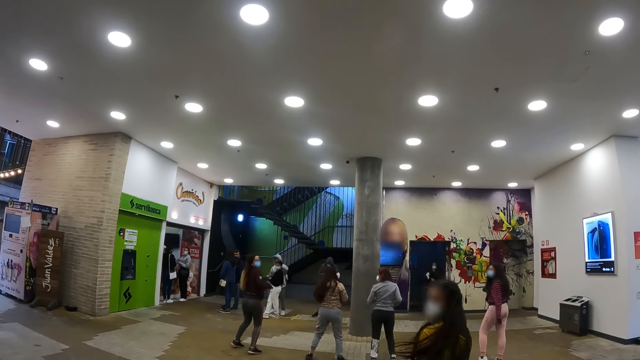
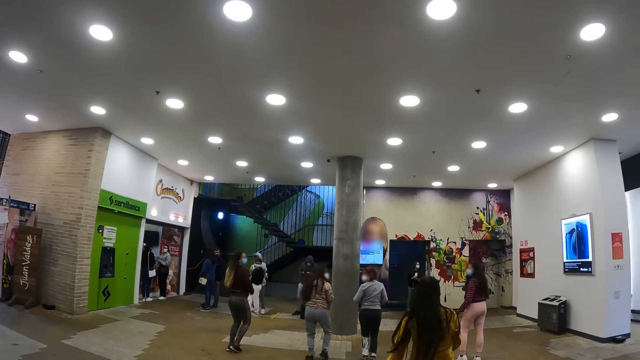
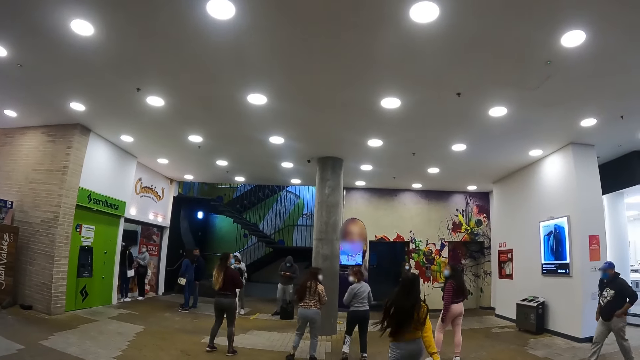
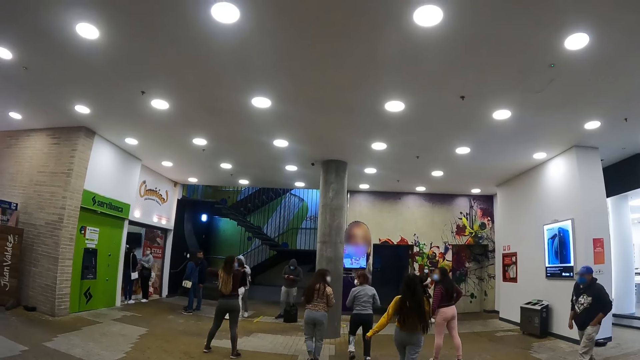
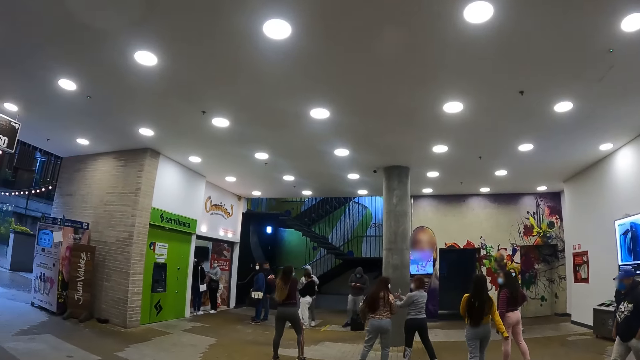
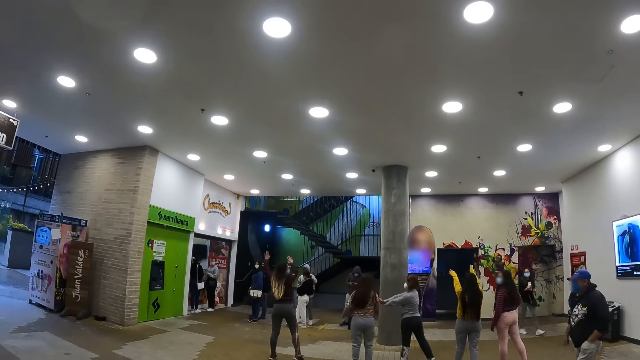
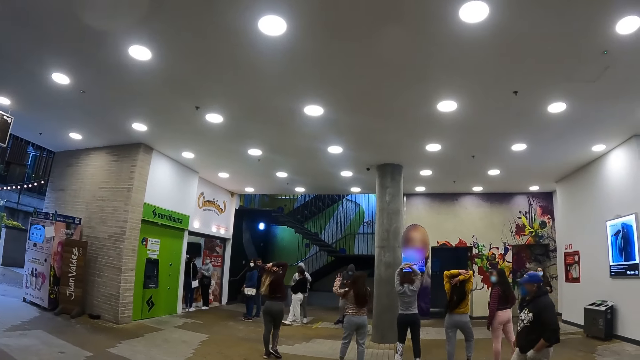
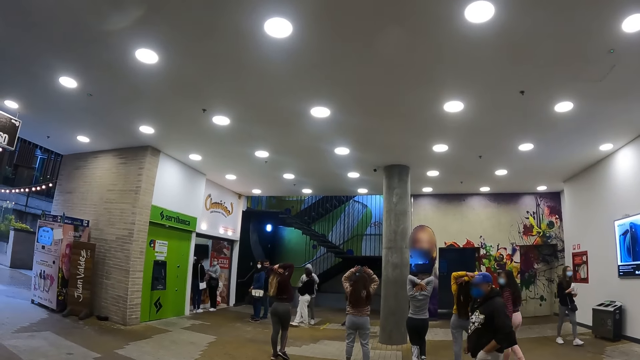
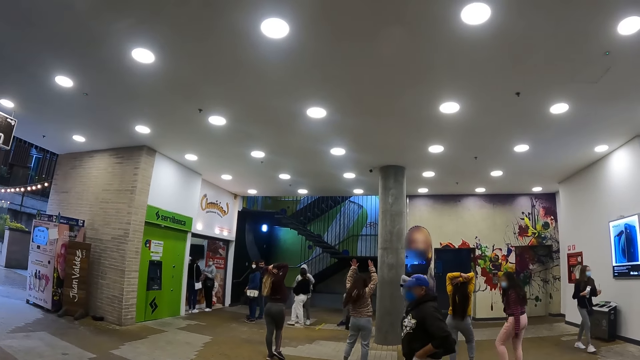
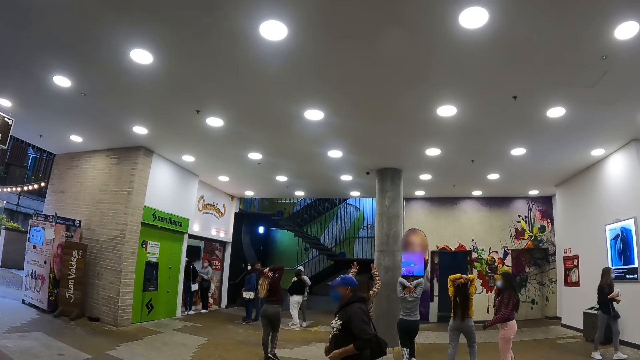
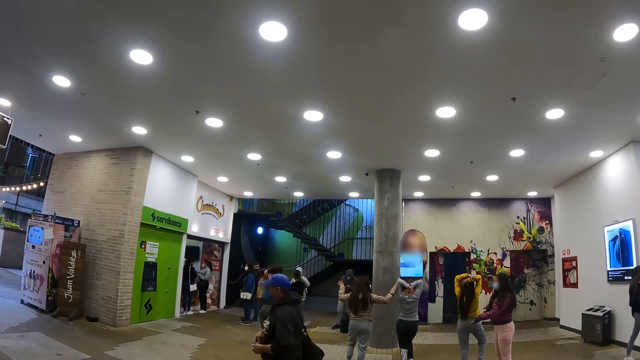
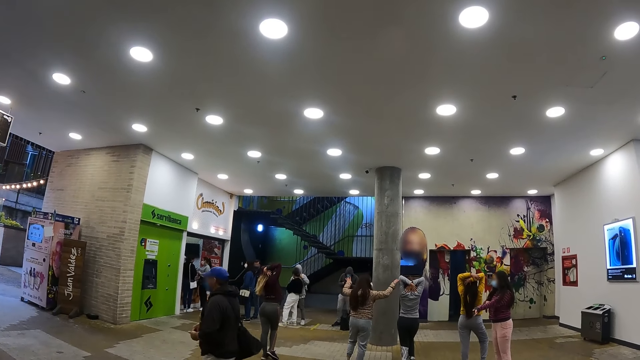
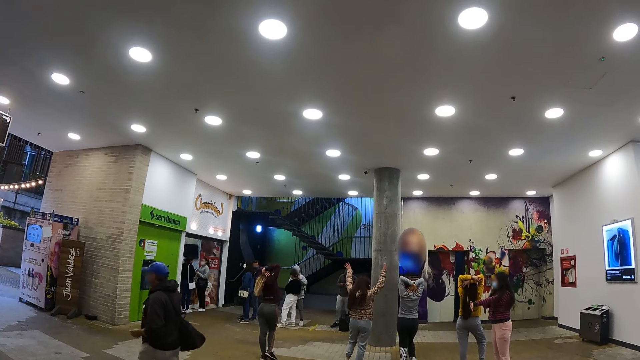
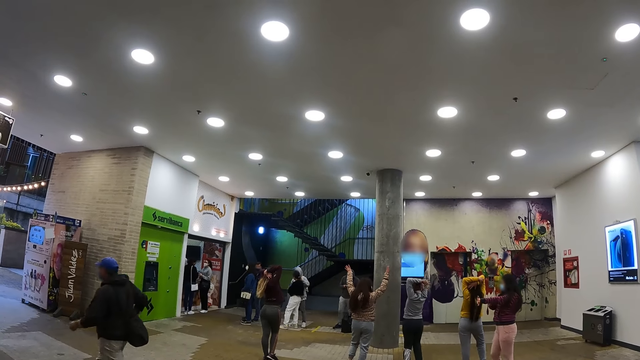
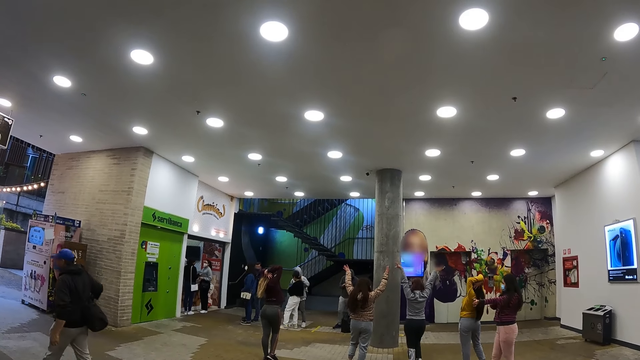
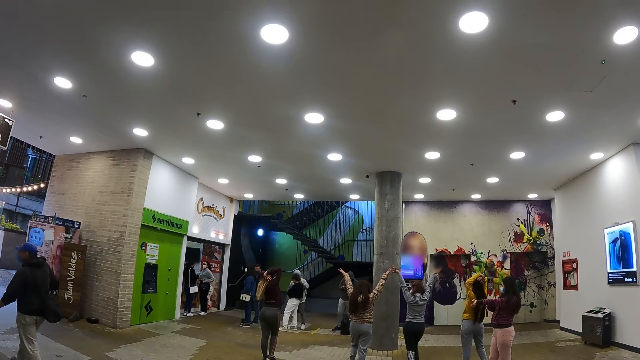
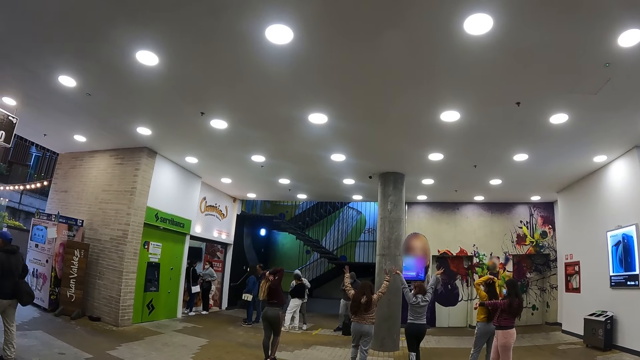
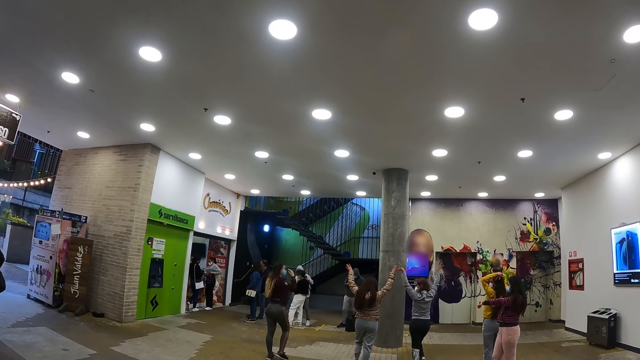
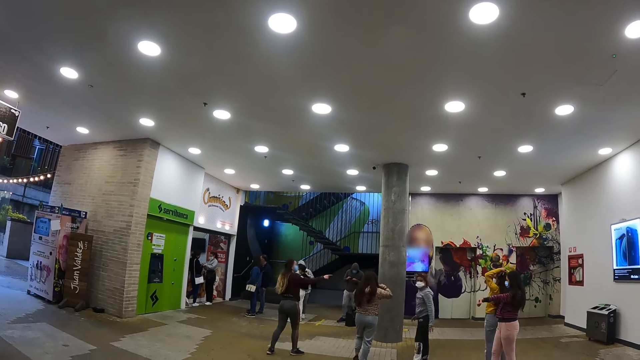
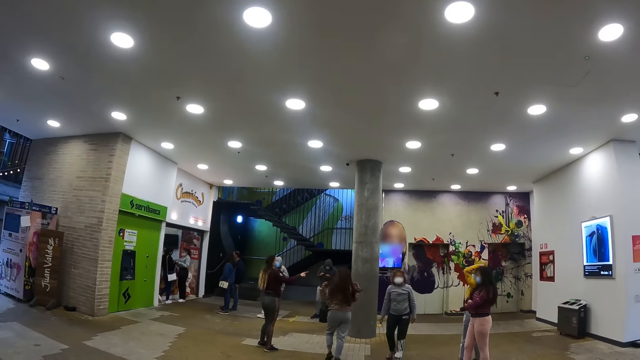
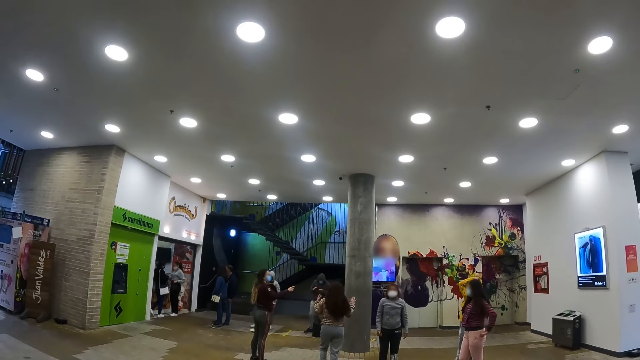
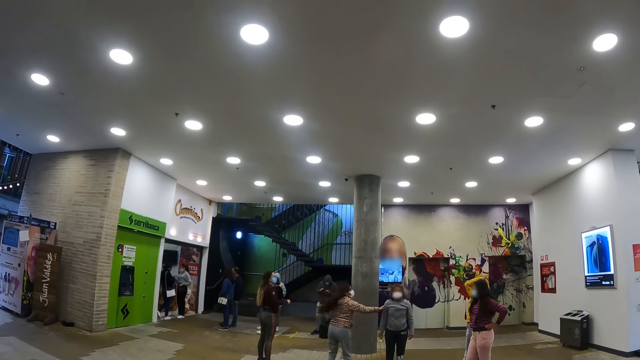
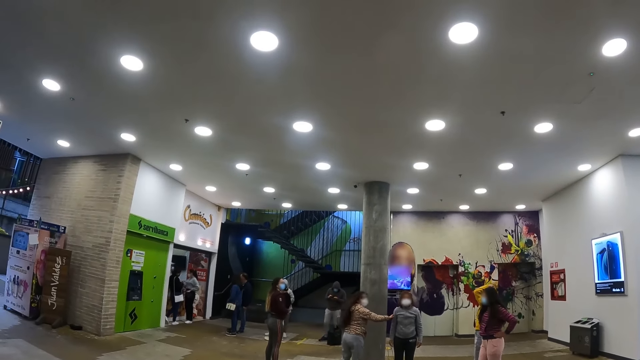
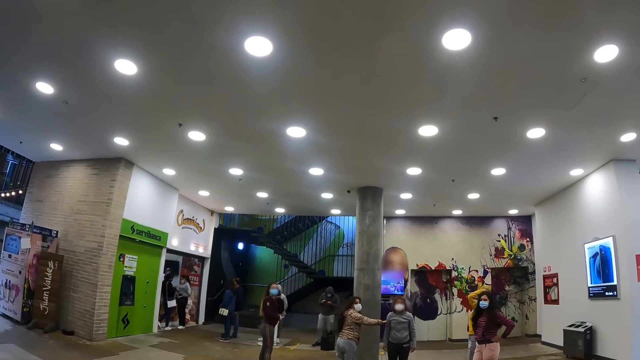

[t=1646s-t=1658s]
A person walks towards other persons. A woman walks around. Some persons put their hands around their heads. A person stretches her hands up. Another person stretches her hands up. A person points at the second person. Another woman scratches her hand.

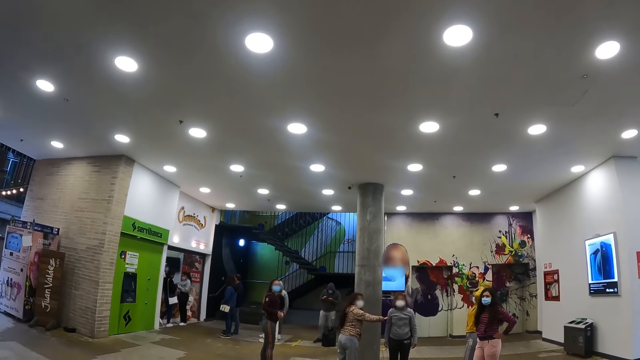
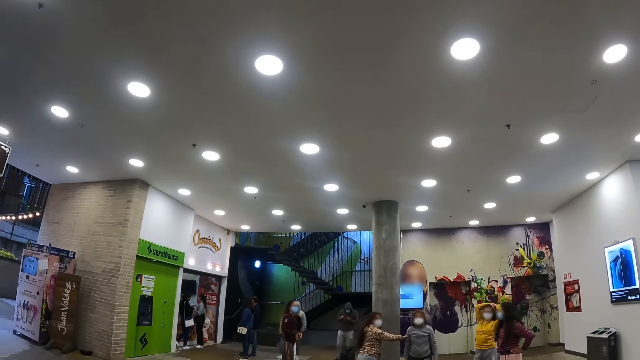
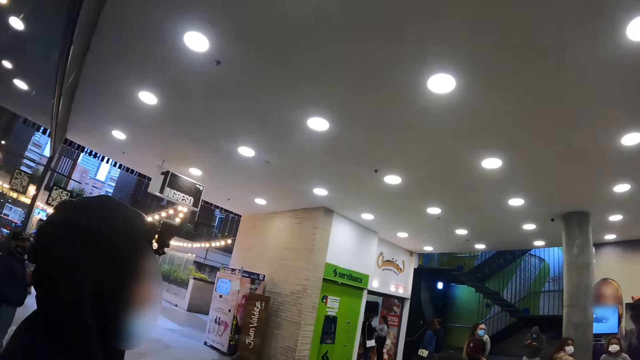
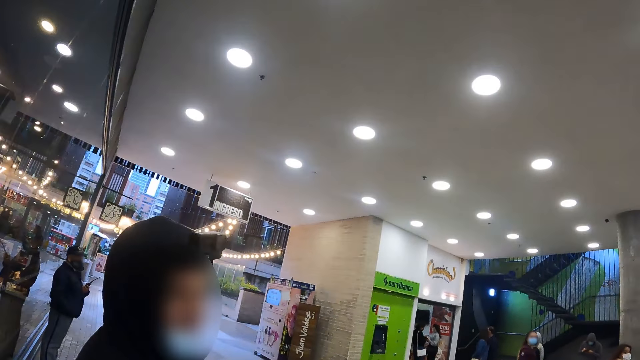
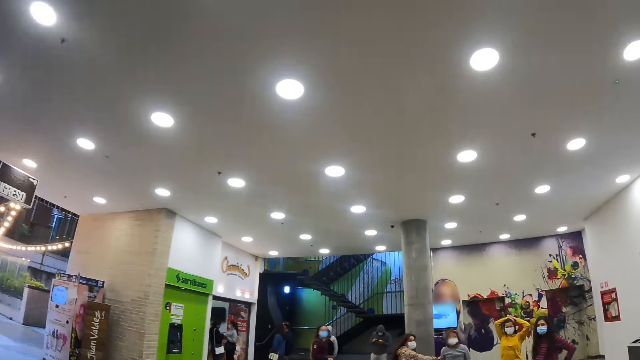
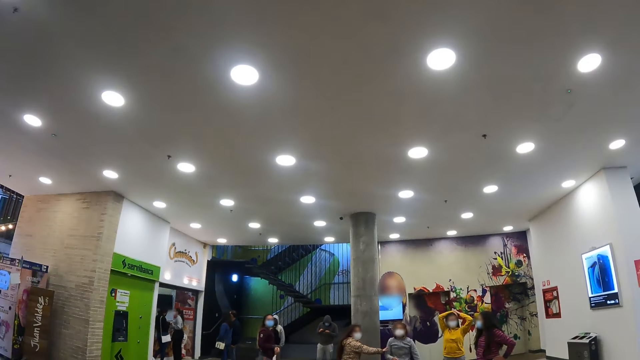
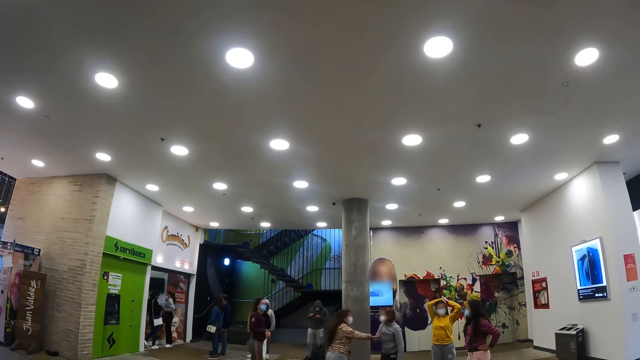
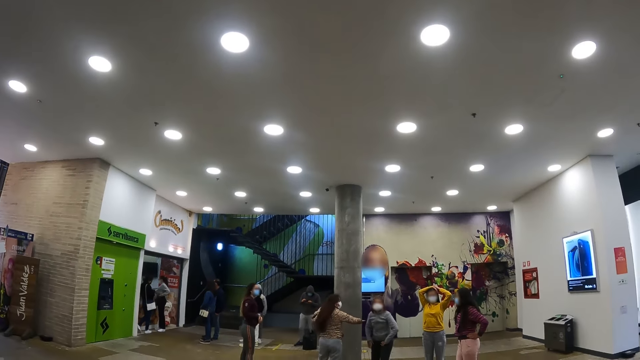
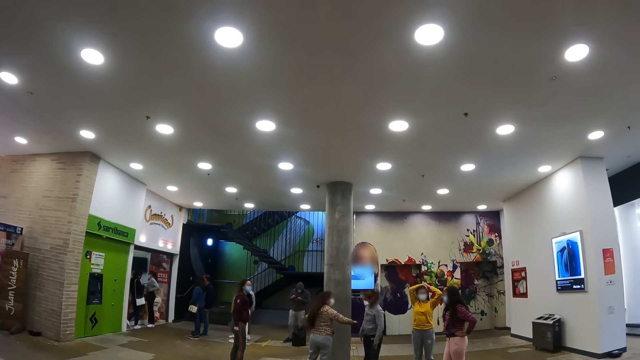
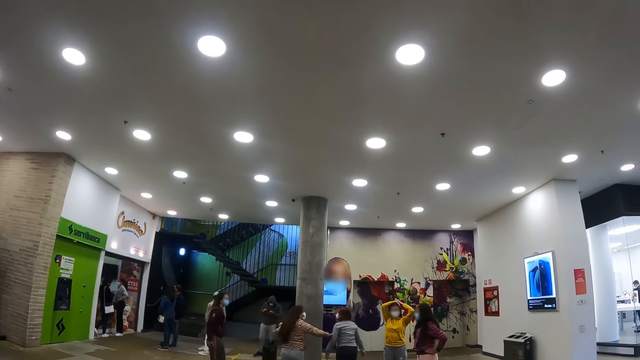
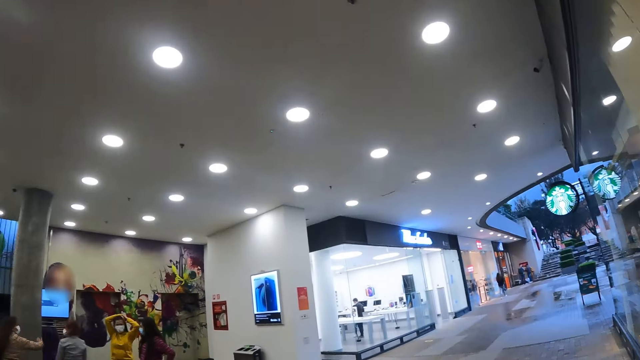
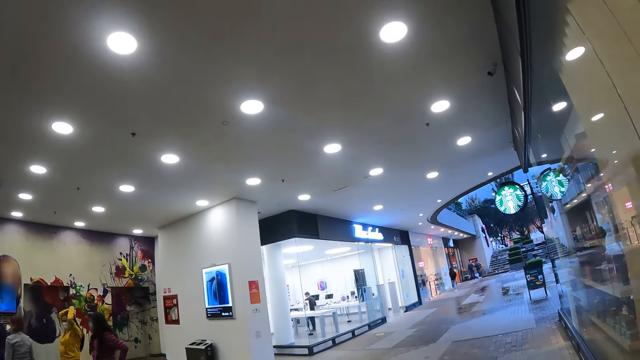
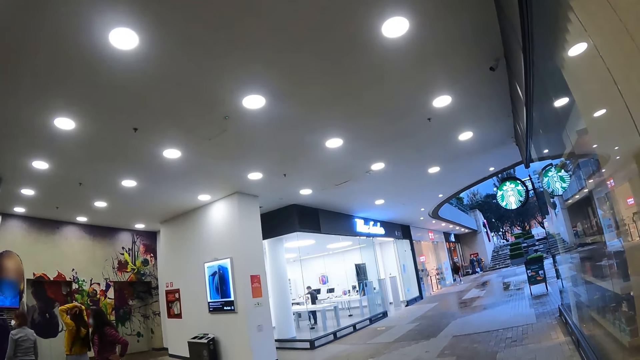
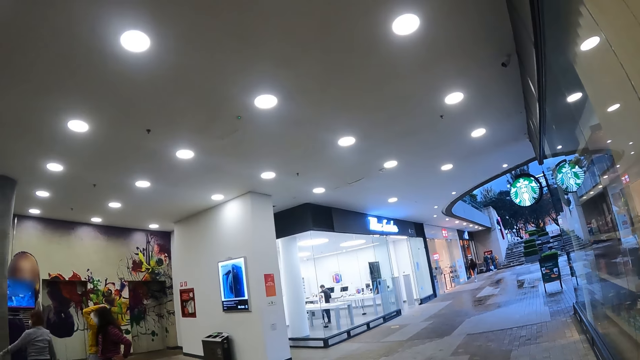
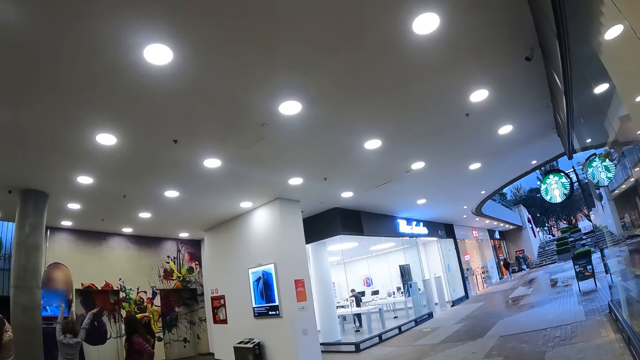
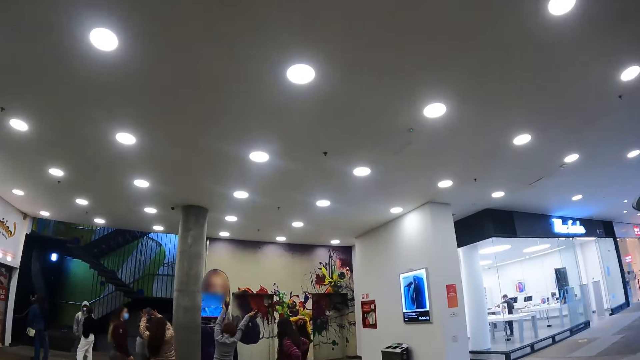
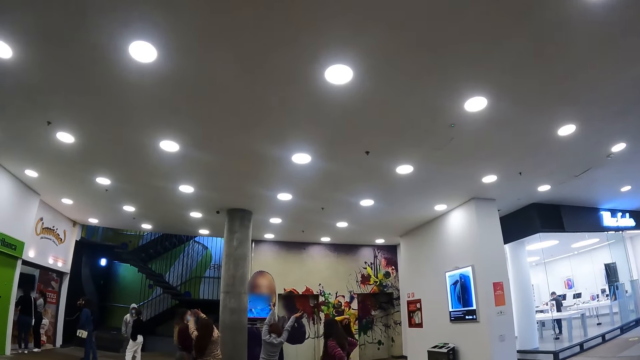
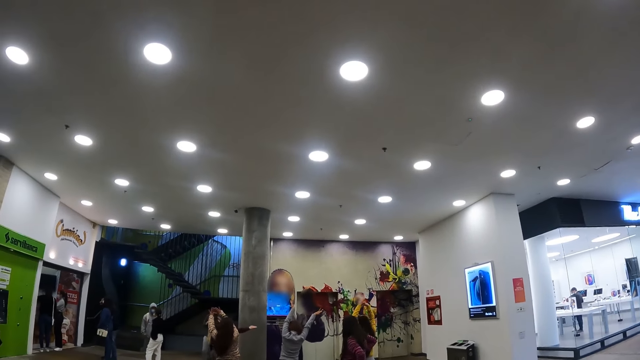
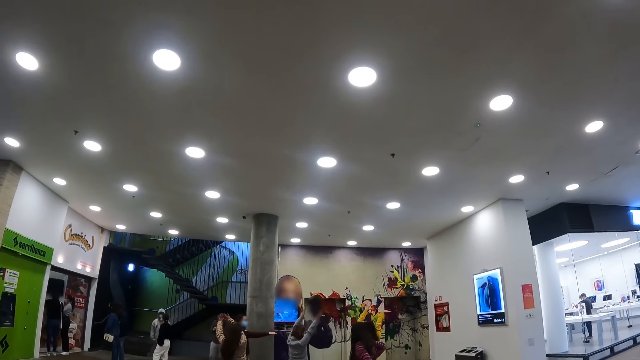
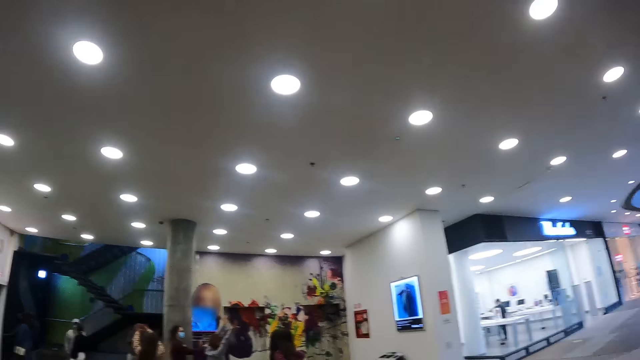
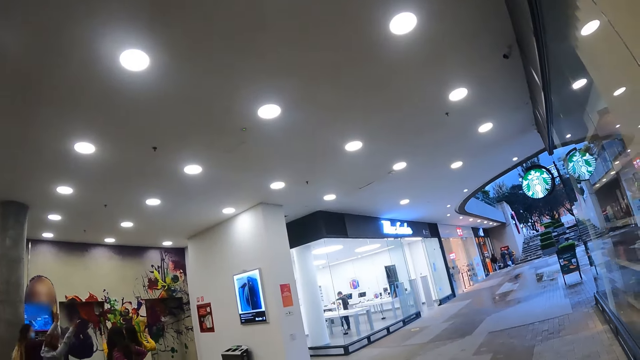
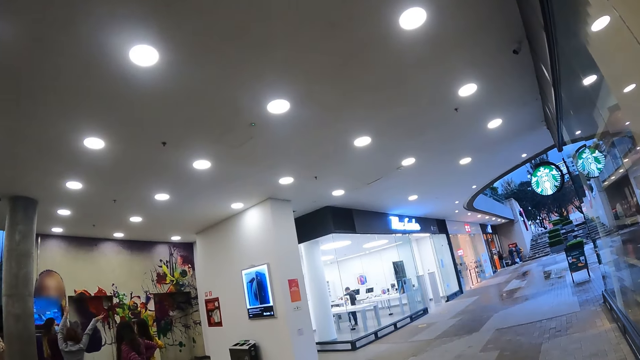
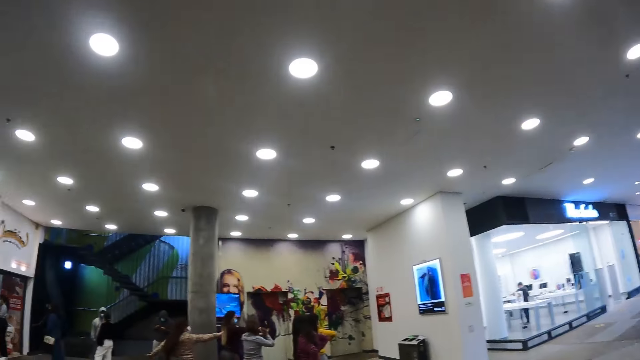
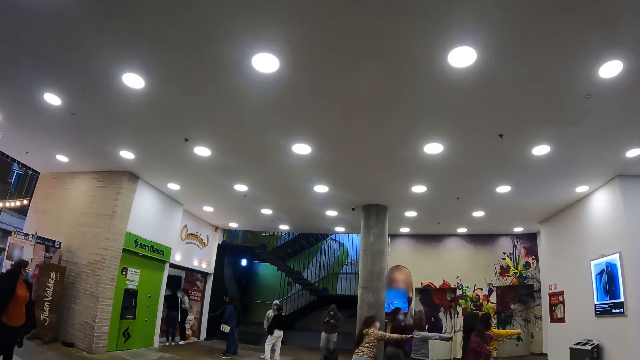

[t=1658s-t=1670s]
A woman touches another woman. The camera wearer looks around a building. A man looks around. A person bends. The camera wearer looks at the persons. They look around a building. The other woman places hands on her head. The persons stretch their hands. The camera wearer looks at the persons. They look around a building. A woman lifts her hands.
